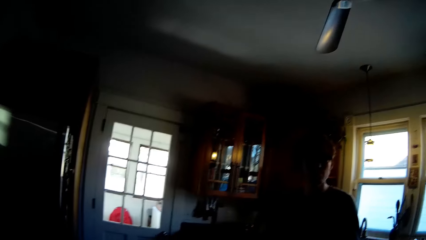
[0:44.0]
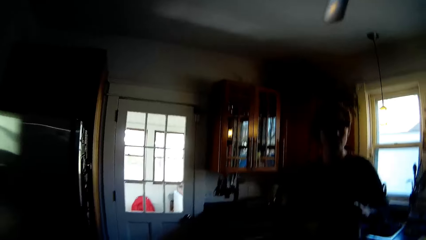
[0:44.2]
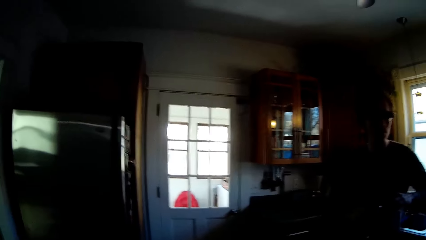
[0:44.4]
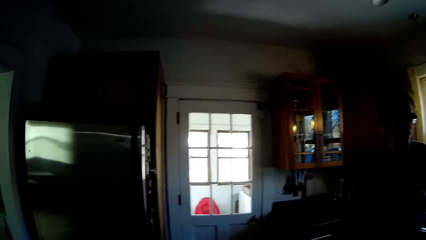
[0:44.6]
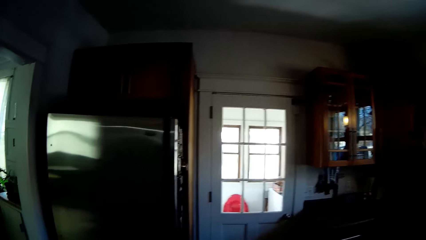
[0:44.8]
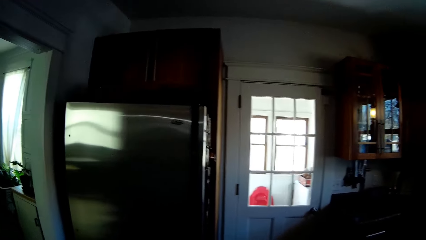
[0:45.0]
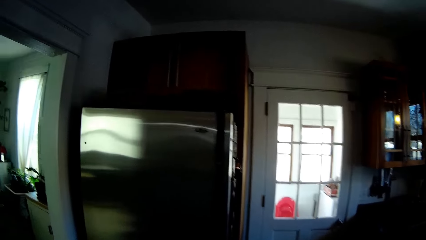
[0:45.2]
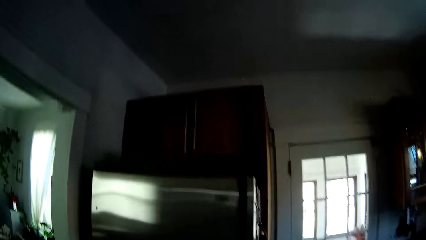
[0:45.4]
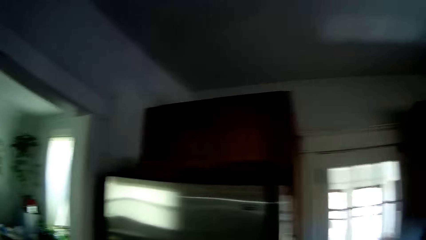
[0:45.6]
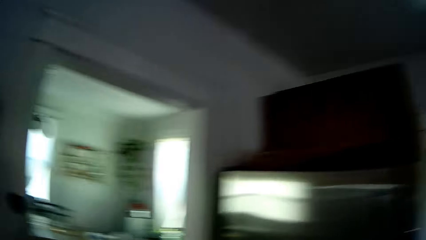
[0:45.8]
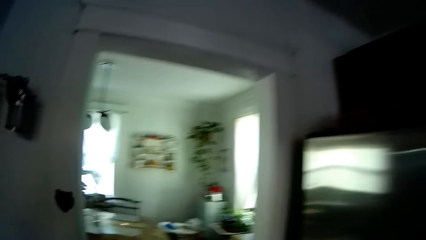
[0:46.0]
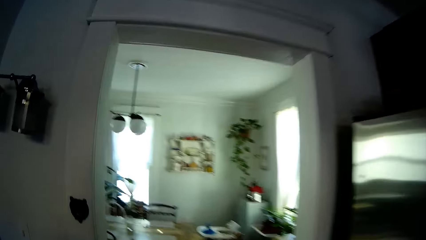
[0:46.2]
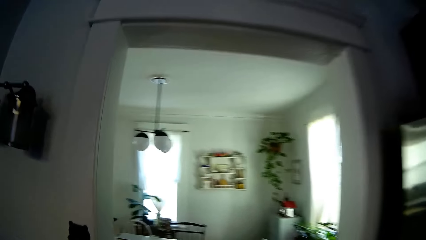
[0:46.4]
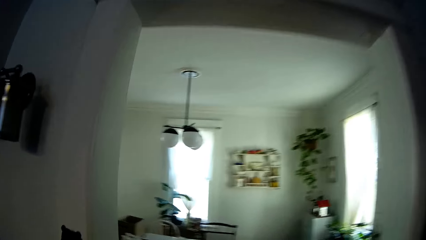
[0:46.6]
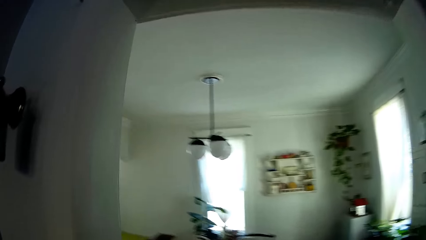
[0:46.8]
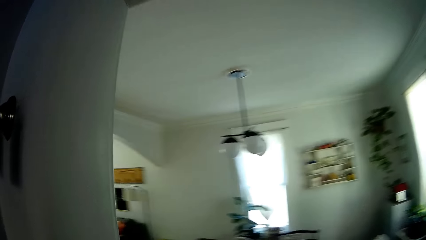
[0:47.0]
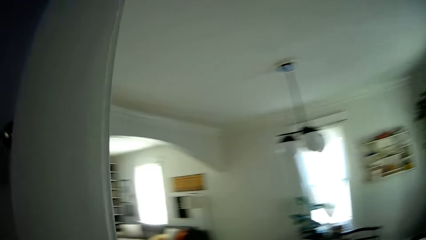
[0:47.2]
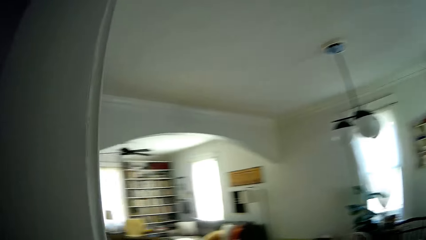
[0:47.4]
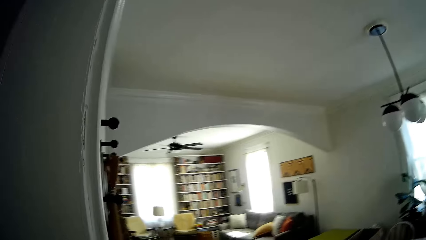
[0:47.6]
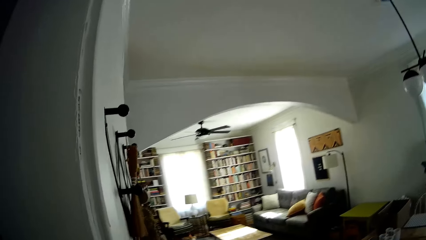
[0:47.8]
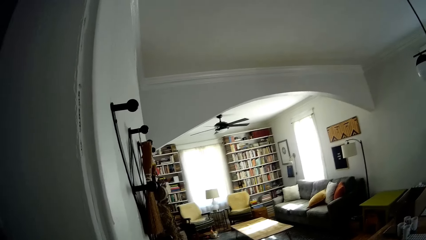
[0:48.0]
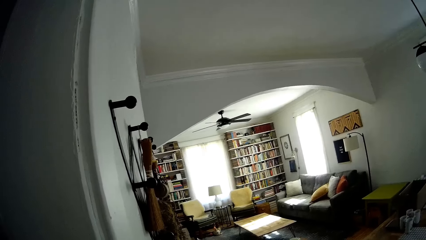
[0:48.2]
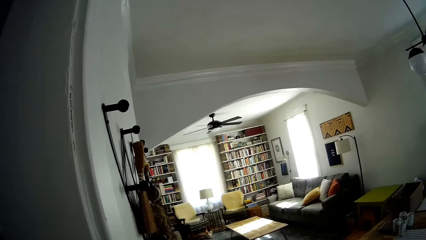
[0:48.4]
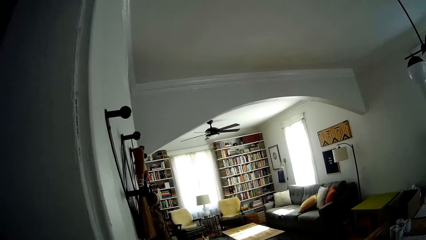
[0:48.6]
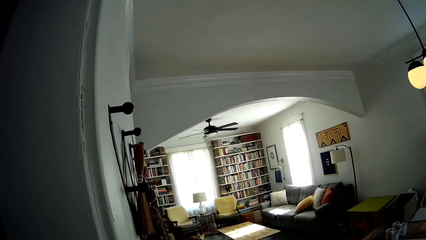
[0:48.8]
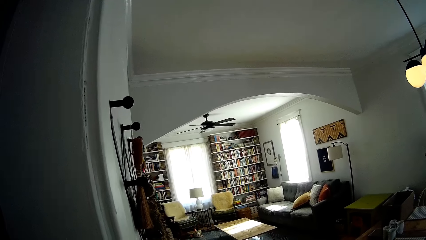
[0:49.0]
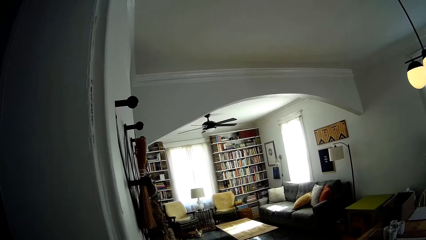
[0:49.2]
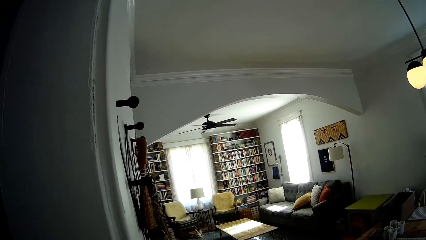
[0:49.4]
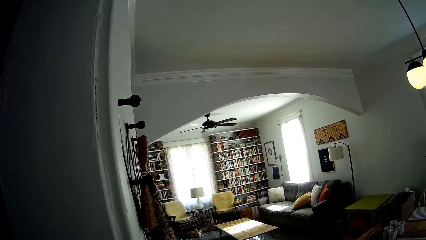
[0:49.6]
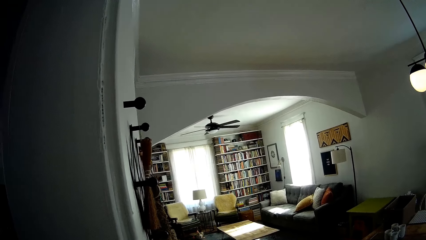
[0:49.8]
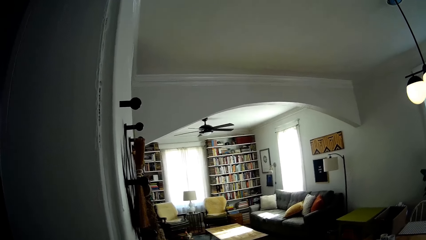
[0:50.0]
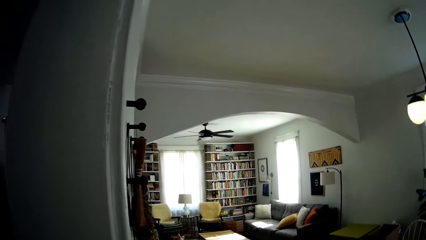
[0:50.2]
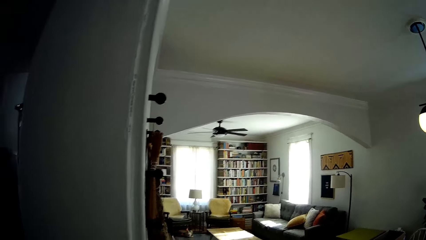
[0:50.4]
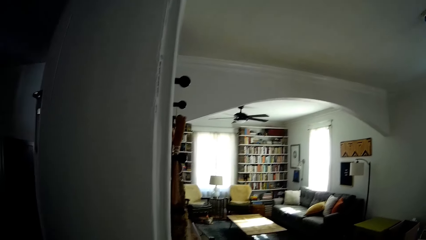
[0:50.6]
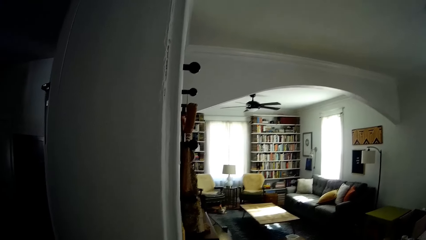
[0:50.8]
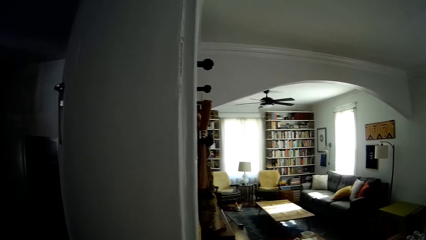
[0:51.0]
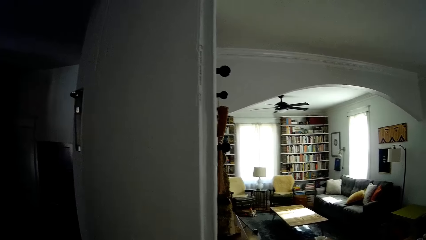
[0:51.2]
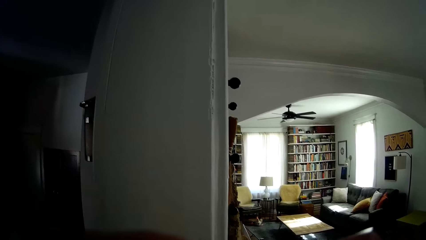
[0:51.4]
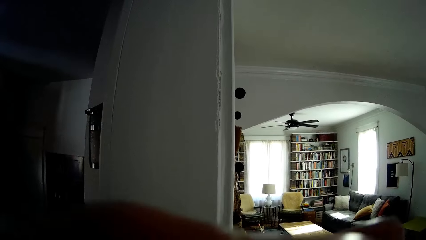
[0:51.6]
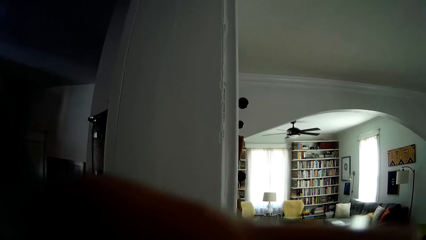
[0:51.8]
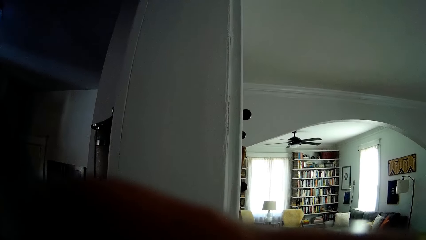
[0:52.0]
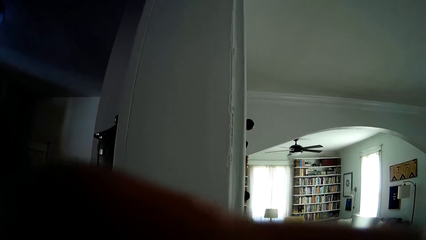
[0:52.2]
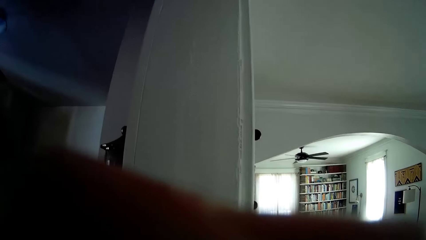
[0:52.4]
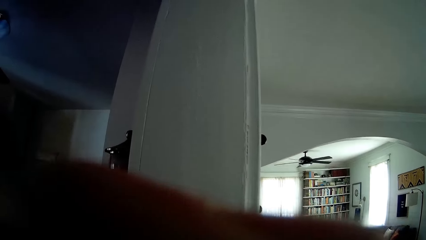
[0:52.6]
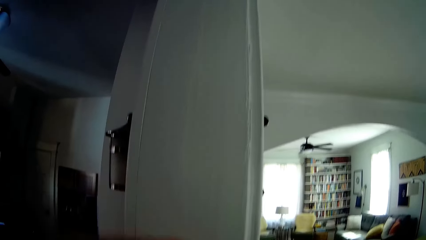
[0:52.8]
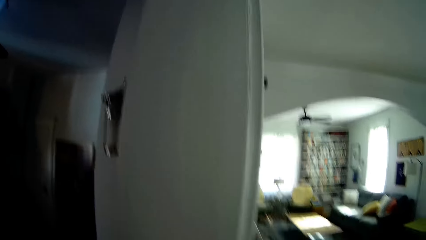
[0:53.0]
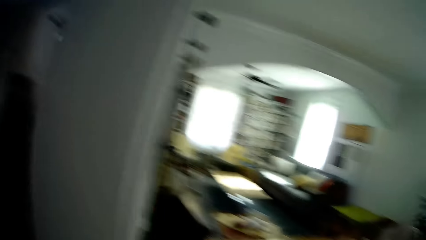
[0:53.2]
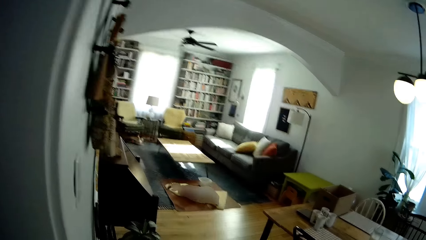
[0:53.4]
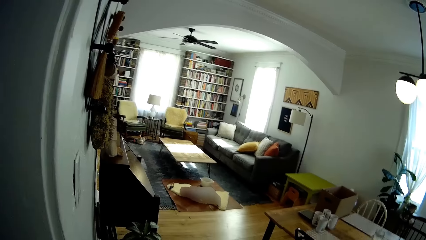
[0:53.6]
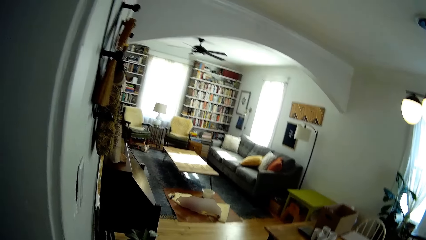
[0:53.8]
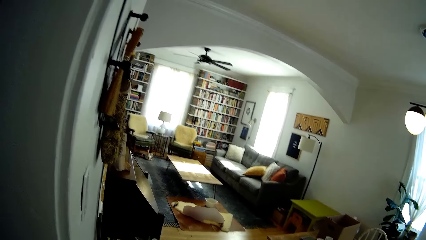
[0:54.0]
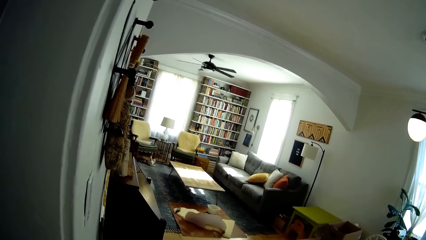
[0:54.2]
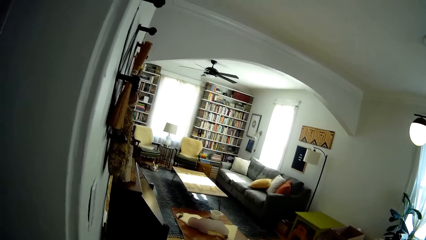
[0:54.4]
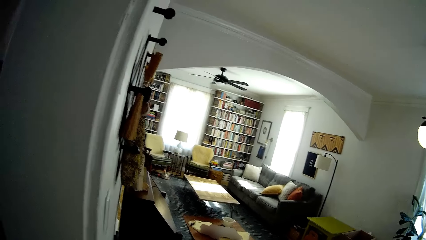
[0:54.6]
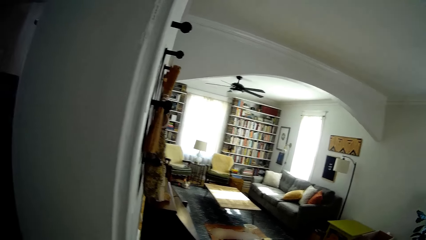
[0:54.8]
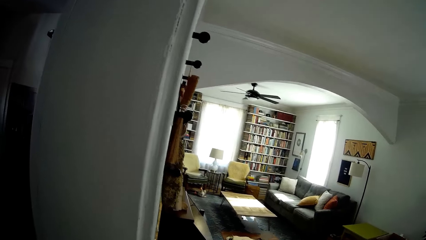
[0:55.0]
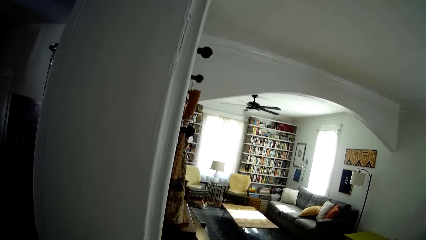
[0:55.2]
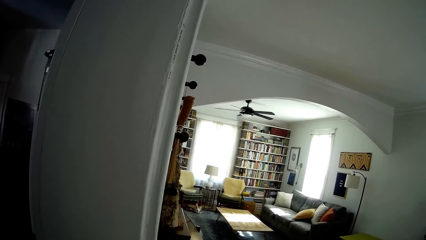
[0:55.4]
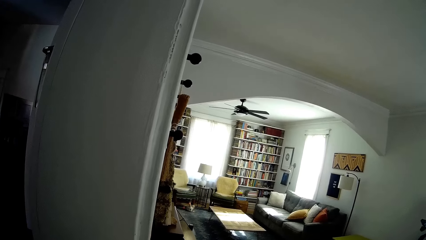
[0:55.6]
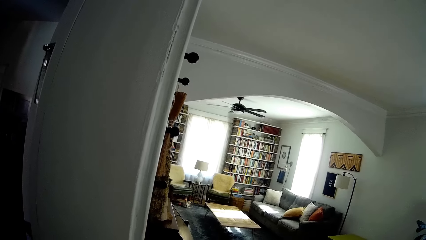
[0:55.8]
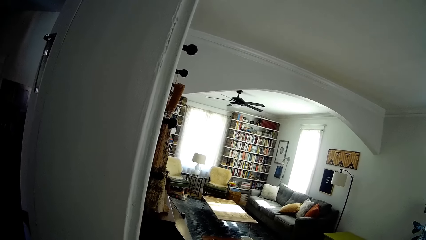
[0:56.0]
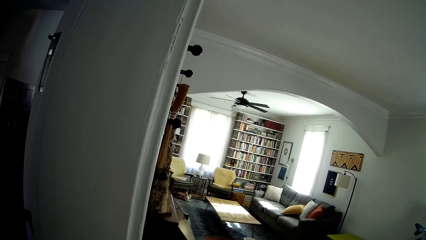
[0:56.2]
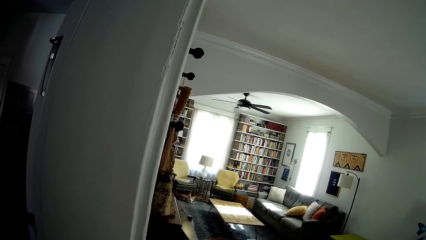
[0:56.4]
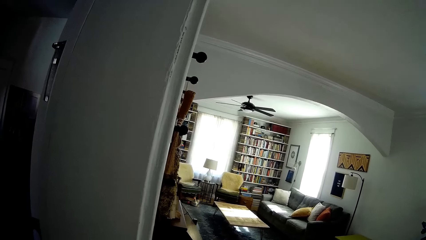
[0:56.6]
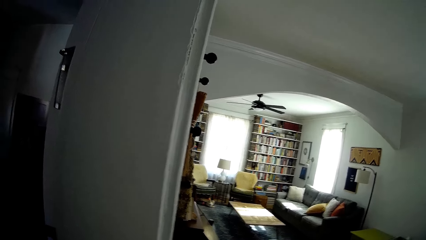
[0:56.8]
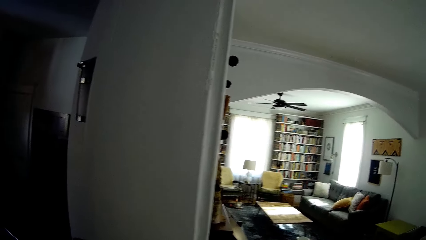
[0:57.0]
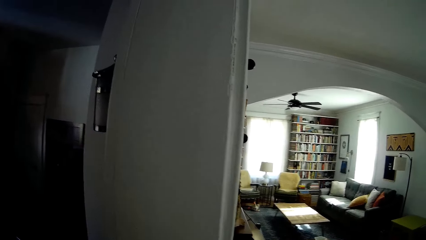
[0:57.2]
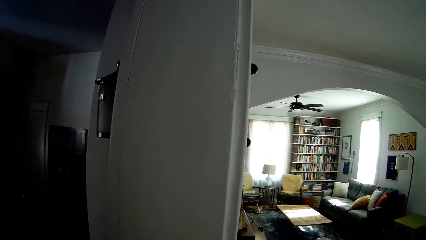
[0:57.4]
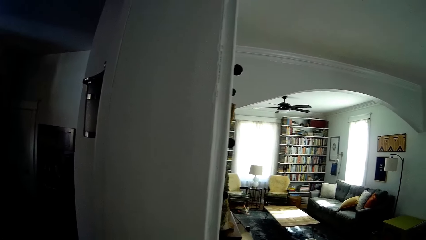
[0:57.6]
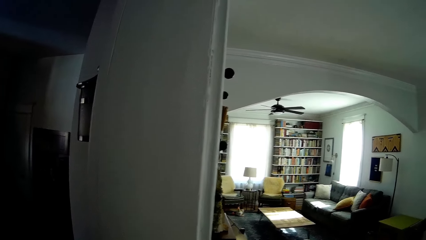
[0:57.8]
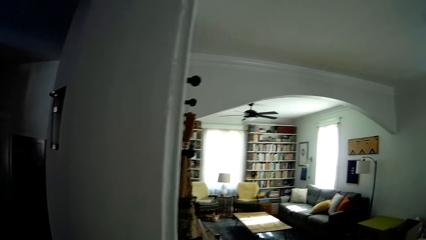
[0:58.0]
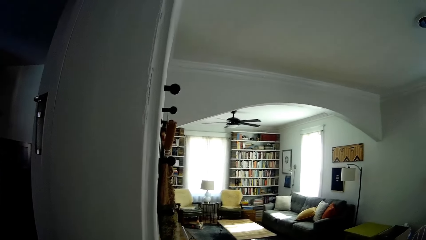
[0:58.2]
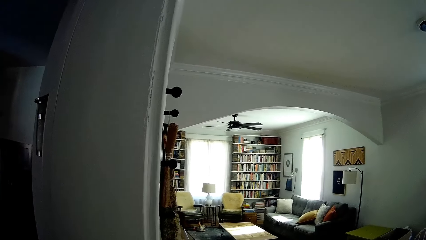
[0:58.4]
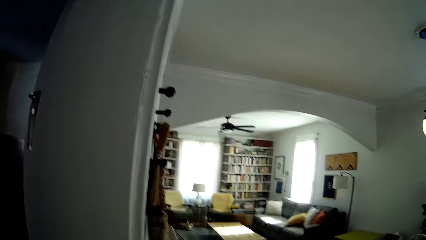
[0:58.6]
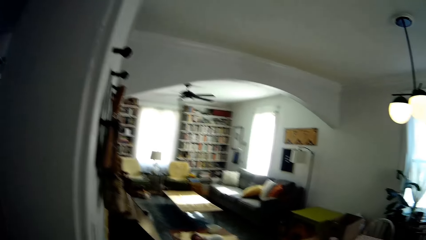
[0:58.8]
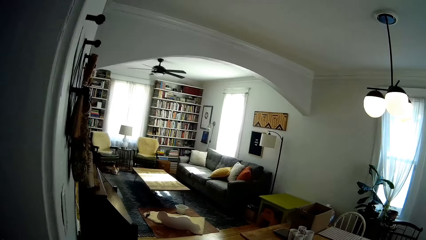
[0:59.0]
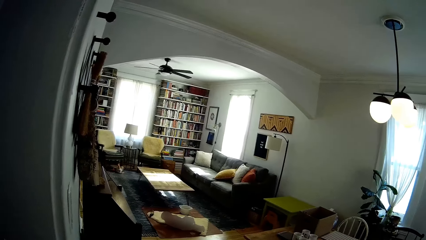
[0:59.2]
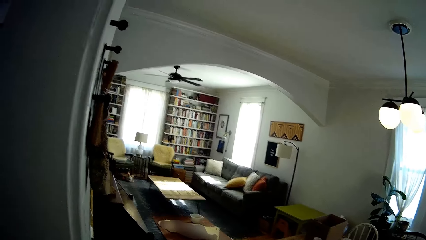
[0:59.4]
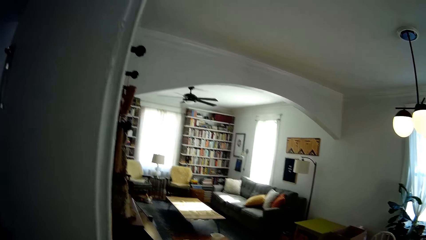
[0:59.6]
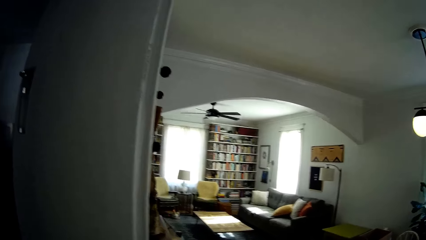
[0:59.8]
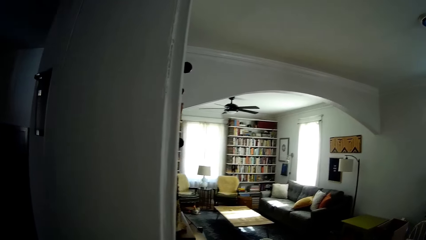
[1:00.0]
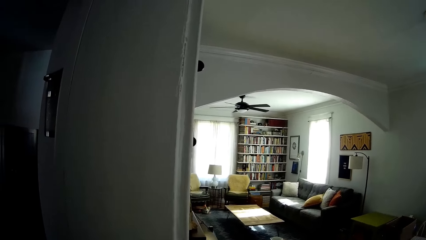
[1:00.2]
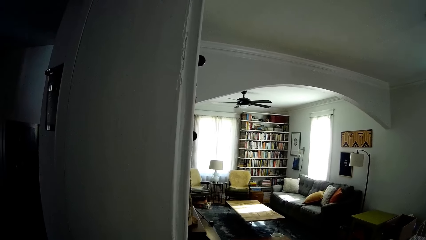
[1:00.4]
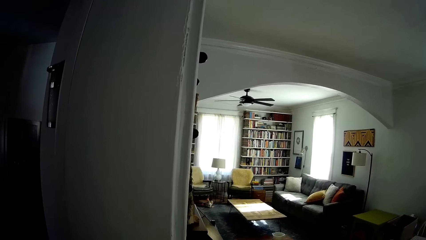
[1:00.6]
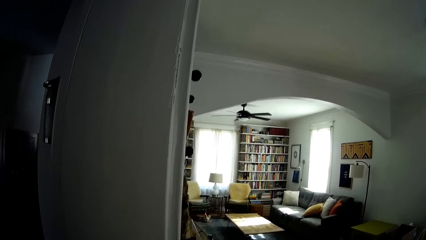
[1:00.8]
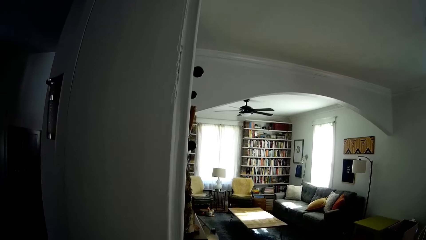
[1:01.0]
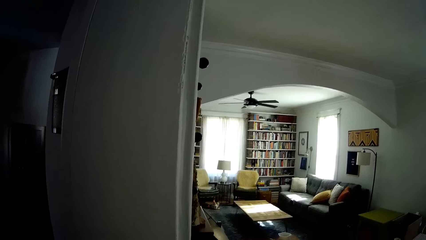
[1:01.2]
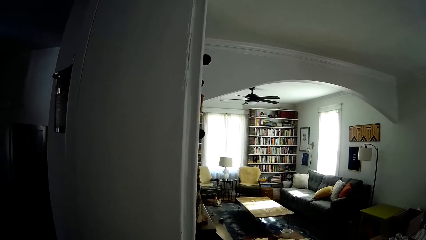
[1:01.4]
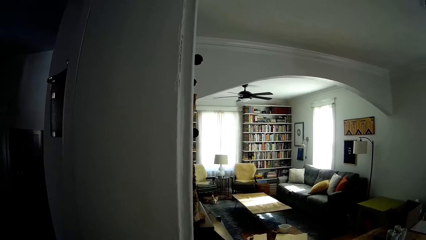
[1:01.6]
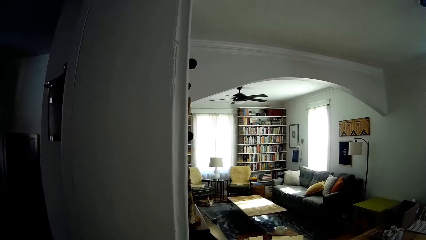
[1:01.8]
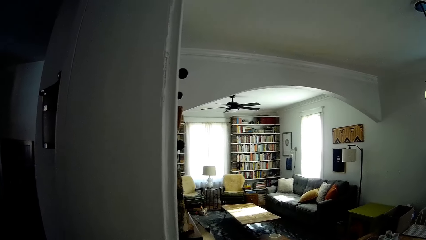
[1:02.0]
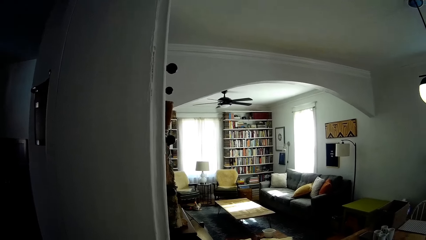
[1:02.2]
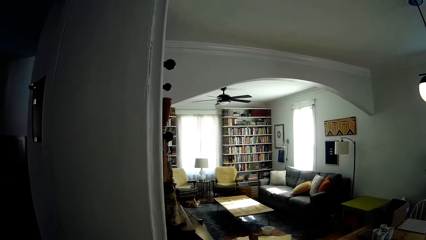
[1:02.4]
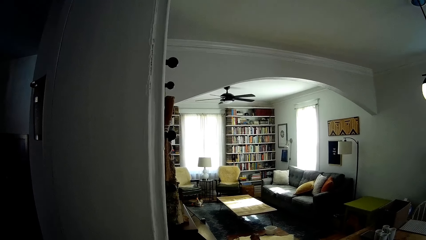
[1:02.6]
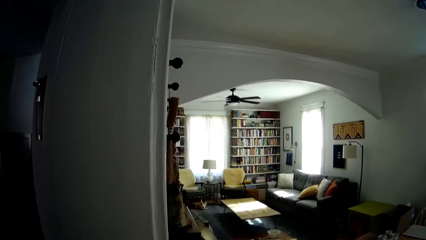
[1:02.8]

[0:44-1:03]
The camera wearer walks into the dining area. They turn around. They talk to the baby. They raise the hand. They look around. They talk to the man.
